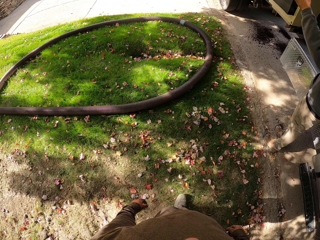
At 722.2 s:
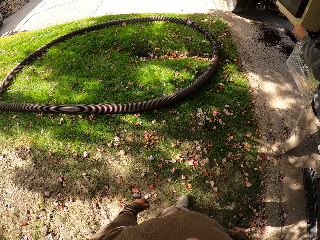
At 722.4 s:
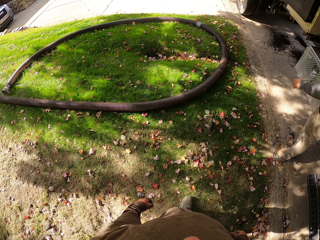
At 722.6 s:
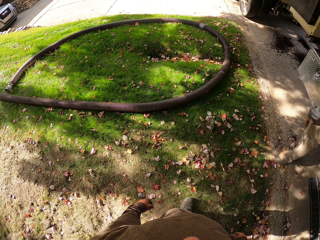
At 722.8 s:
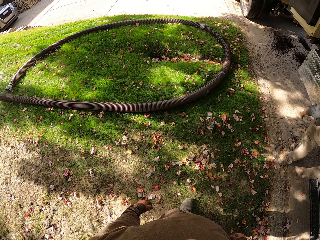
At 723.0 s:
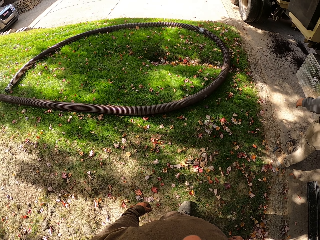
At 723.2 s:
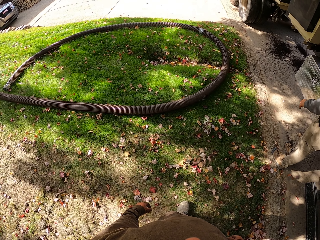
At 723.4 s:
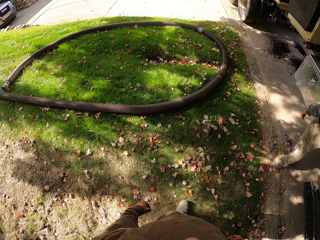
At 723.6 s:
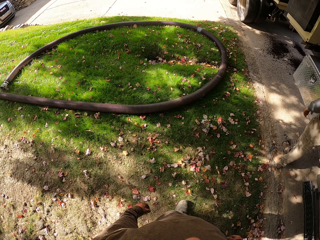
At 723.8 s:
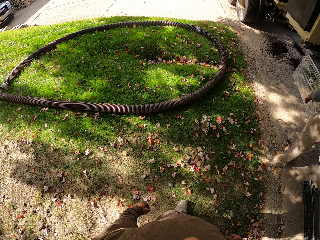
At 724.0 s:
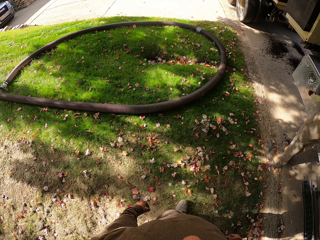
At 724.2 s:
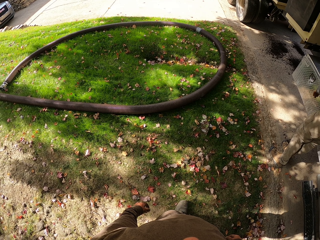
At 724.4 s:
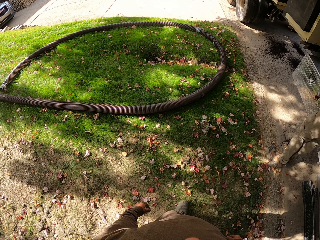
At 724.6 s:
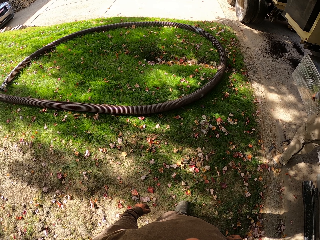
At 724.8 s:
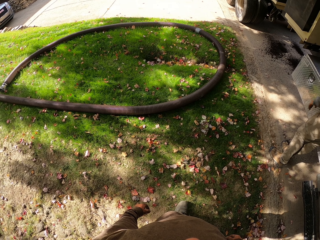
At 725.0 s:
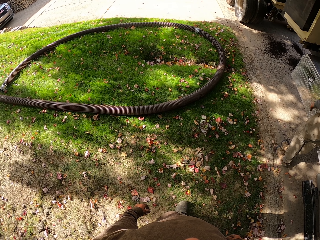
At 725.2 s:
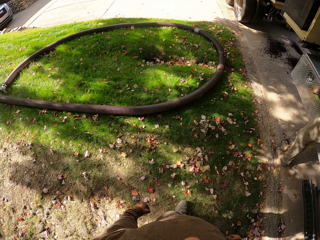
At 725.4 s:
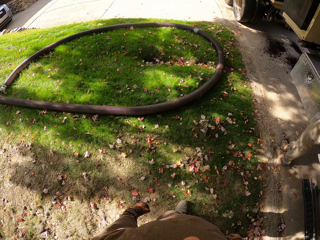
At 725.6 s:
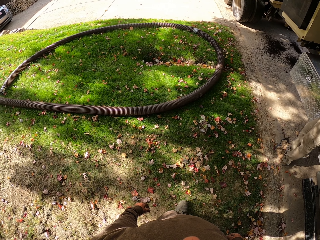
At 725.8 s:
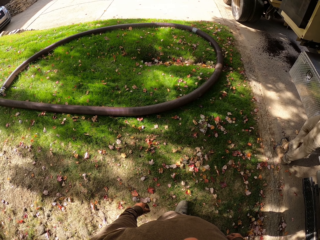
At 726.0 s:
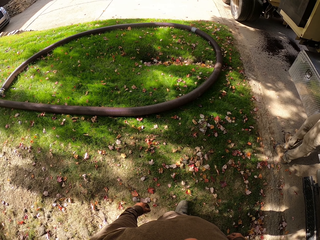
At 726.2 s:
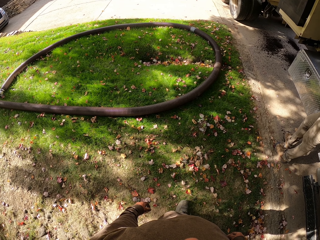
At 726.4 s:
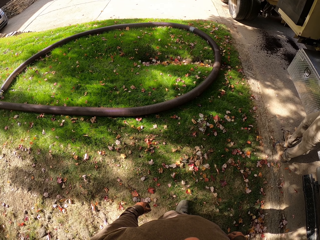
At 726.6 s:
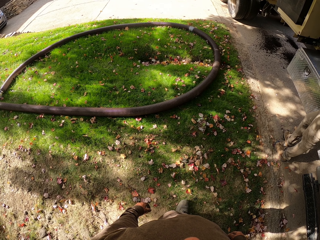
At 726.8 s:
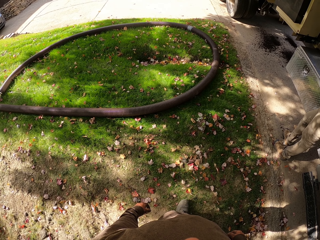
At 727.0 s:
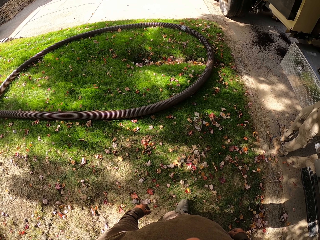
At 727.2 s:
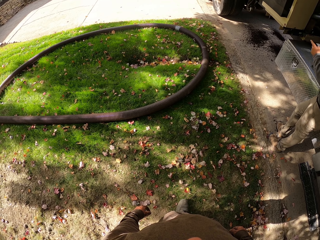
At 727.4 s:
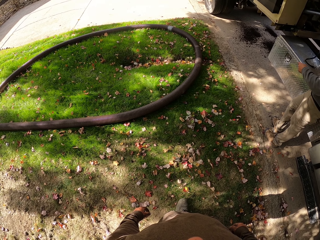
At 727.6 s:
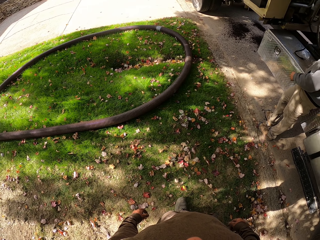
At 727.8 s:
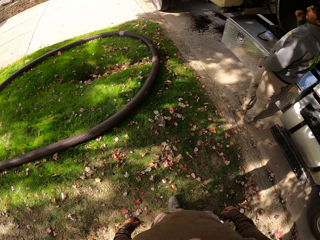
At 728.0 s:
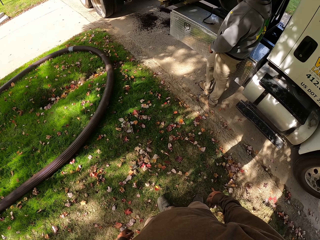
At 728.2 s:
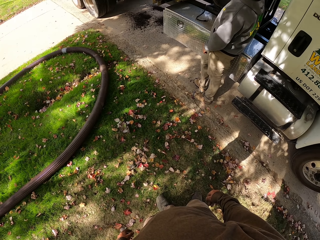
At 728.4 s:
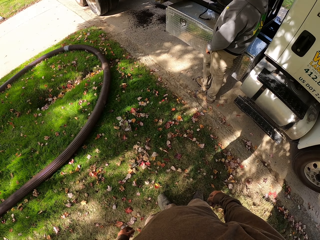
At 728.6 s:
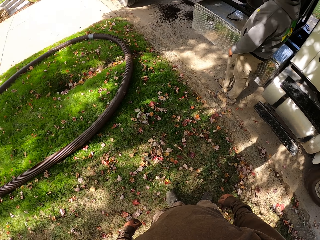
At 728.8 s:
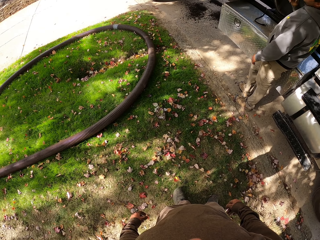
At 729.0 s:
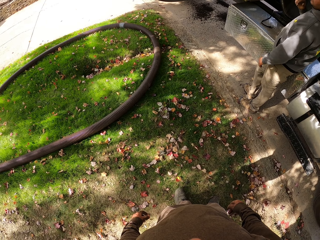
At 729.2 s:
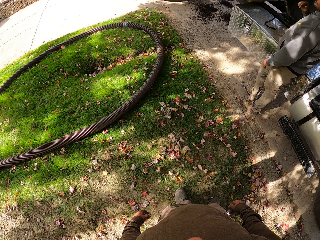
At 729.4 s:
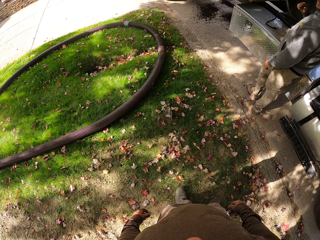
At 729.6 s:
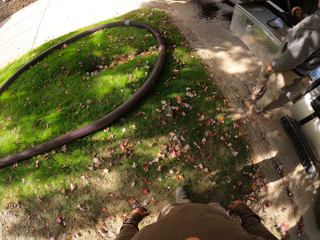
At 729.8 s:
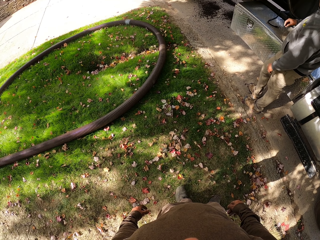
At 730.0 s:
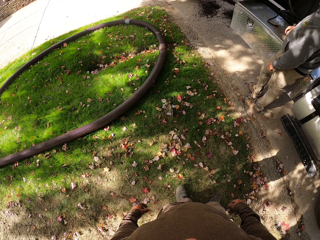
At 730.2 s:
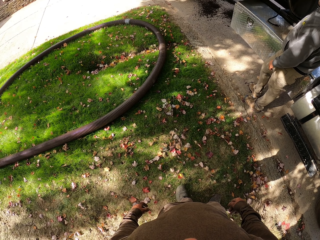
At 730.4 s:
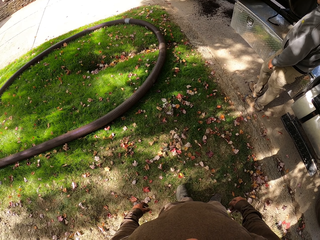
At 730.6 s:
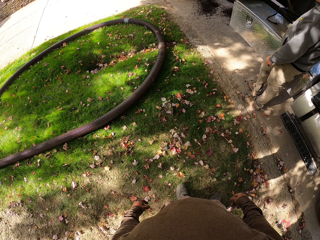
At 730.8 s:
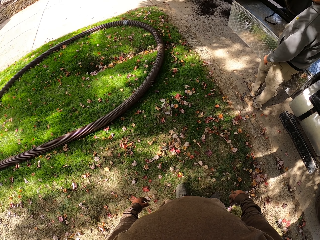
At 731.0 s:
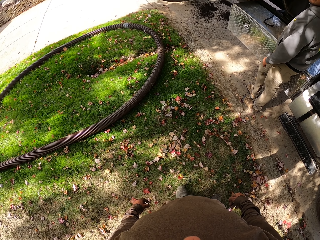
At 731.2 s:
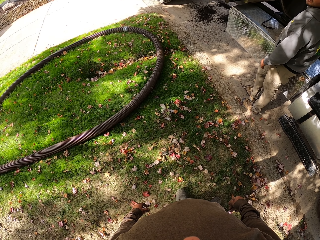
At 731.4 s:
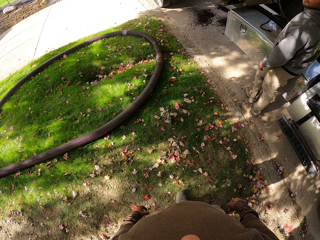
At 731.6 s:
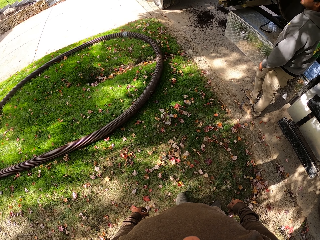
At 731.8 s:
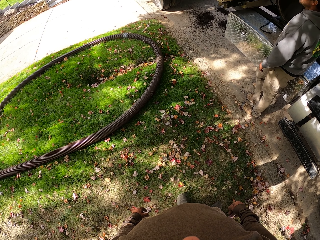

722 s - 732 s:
A man moves his hand. The camera wearer turns around.

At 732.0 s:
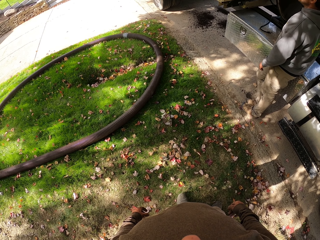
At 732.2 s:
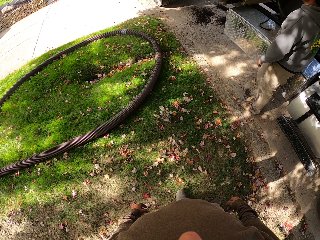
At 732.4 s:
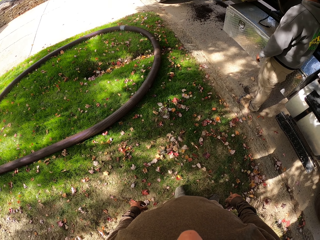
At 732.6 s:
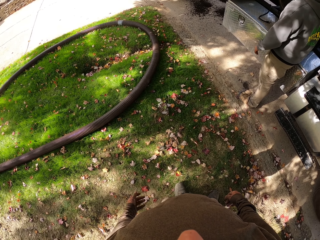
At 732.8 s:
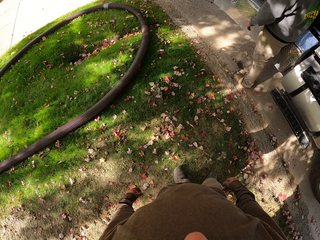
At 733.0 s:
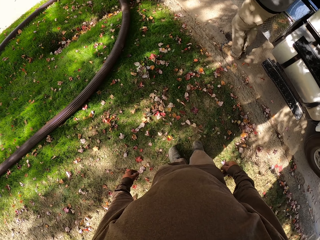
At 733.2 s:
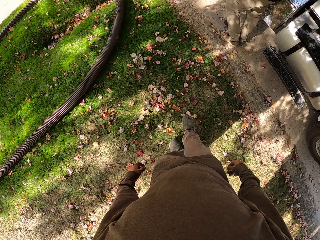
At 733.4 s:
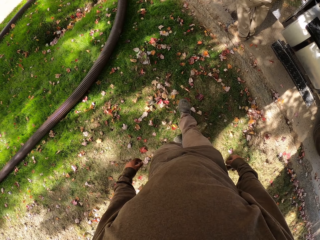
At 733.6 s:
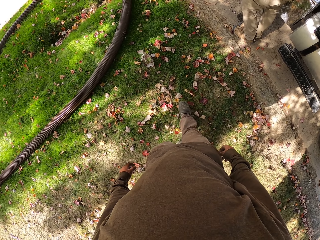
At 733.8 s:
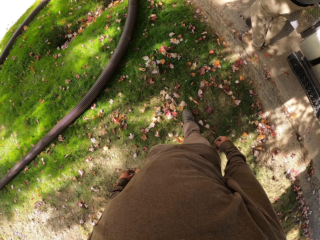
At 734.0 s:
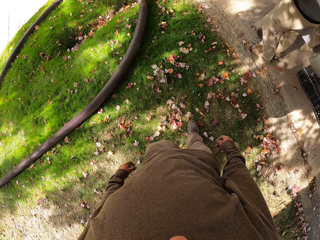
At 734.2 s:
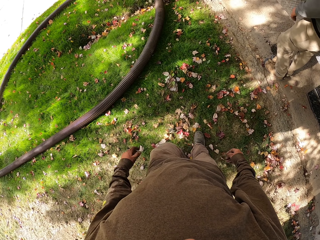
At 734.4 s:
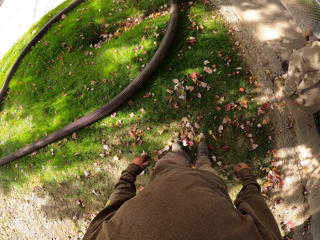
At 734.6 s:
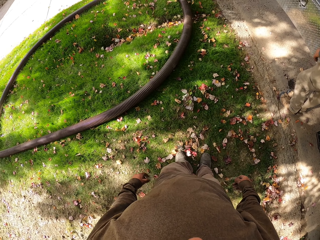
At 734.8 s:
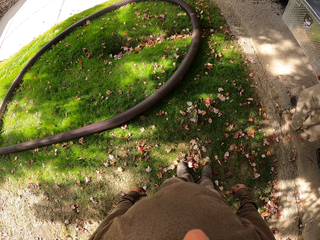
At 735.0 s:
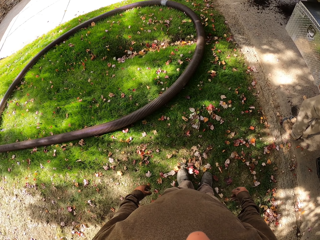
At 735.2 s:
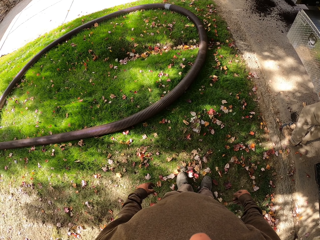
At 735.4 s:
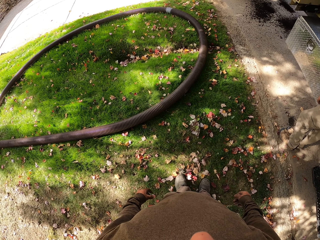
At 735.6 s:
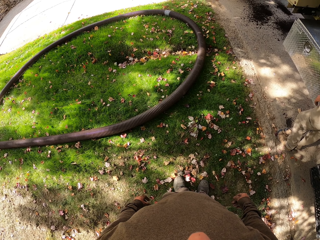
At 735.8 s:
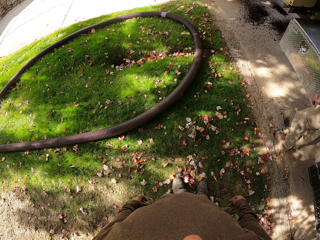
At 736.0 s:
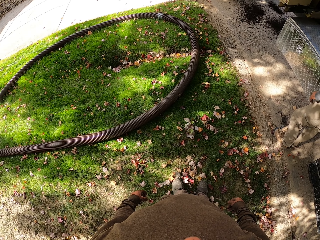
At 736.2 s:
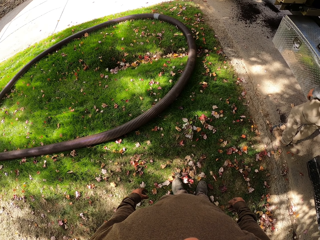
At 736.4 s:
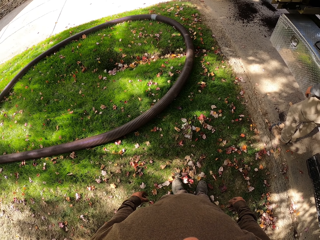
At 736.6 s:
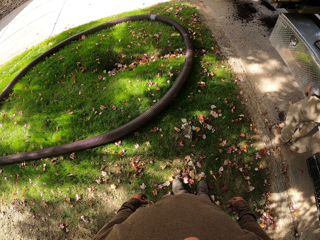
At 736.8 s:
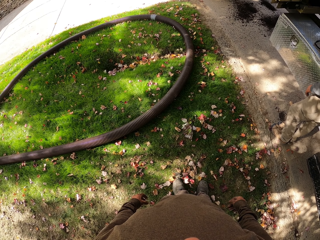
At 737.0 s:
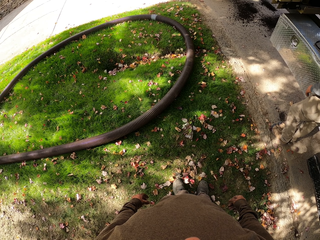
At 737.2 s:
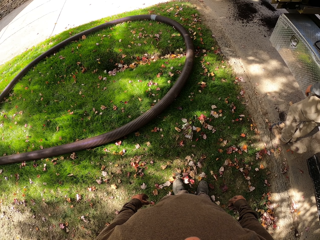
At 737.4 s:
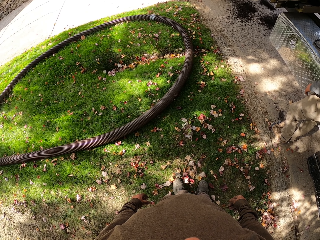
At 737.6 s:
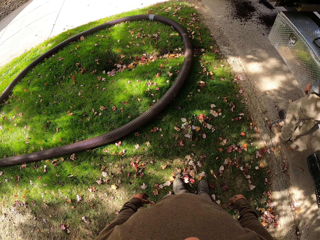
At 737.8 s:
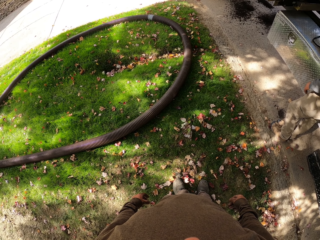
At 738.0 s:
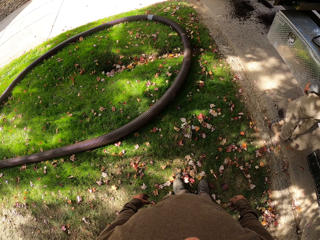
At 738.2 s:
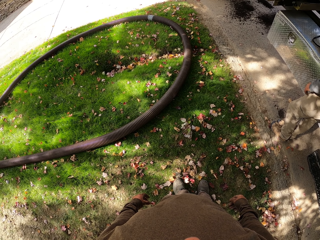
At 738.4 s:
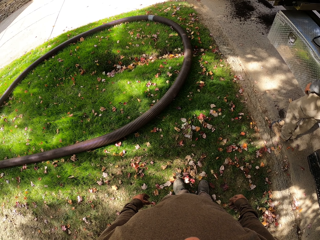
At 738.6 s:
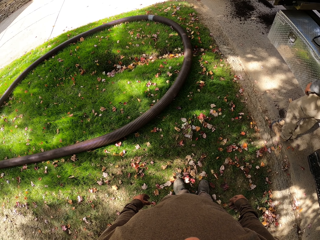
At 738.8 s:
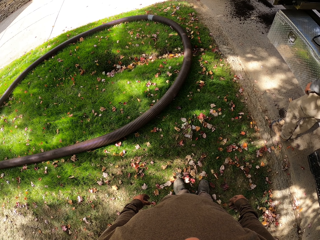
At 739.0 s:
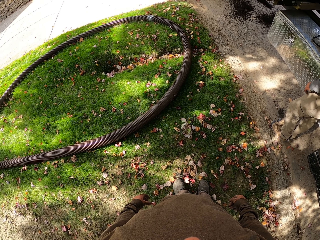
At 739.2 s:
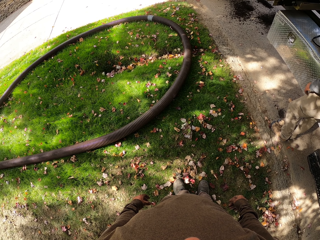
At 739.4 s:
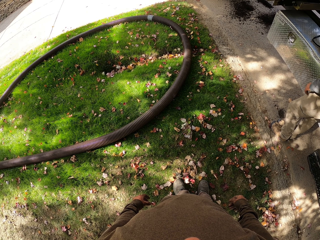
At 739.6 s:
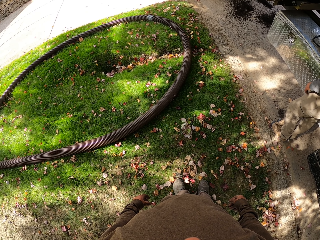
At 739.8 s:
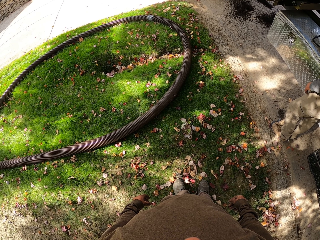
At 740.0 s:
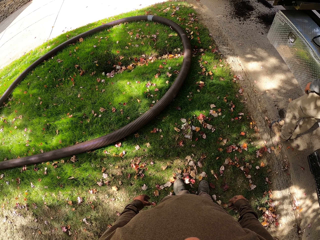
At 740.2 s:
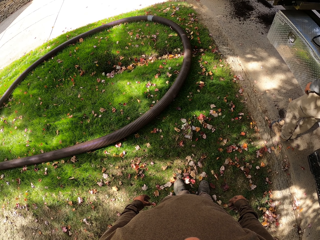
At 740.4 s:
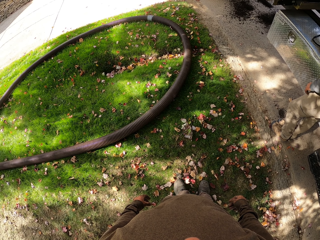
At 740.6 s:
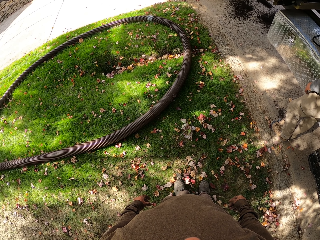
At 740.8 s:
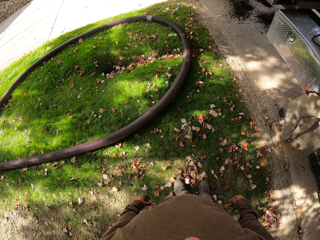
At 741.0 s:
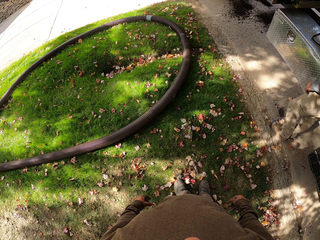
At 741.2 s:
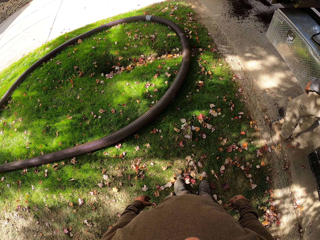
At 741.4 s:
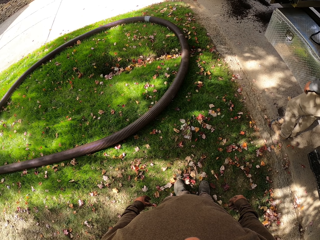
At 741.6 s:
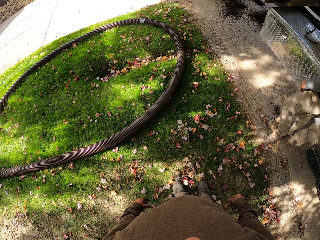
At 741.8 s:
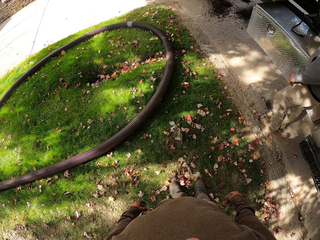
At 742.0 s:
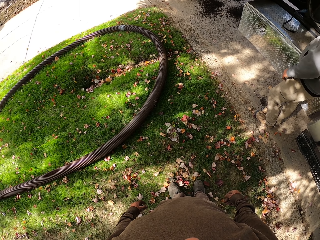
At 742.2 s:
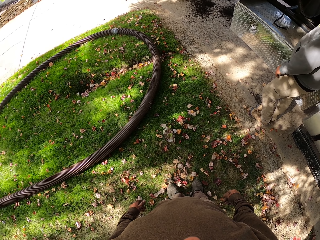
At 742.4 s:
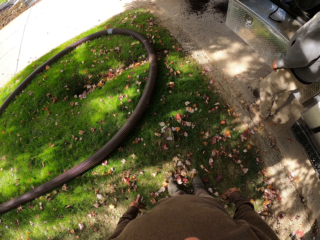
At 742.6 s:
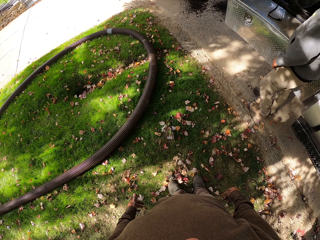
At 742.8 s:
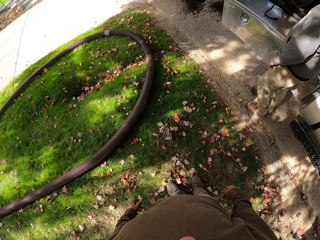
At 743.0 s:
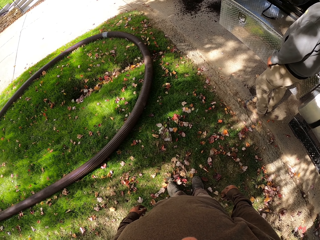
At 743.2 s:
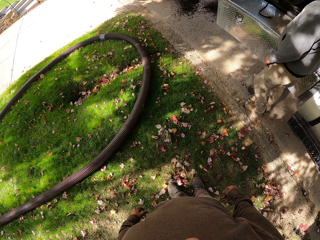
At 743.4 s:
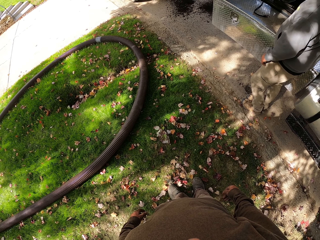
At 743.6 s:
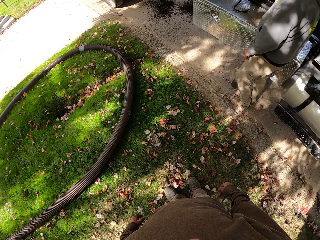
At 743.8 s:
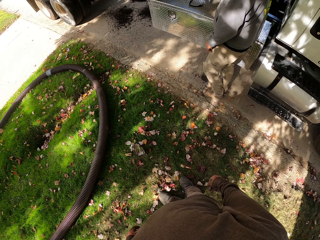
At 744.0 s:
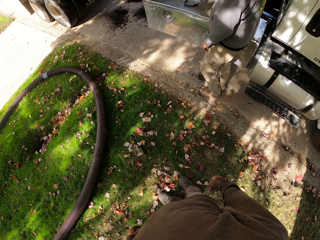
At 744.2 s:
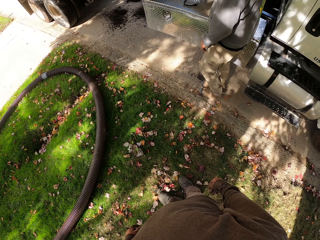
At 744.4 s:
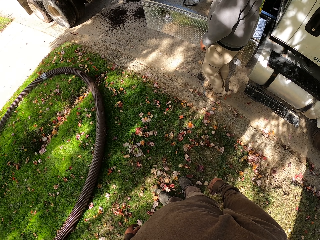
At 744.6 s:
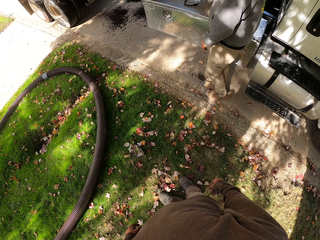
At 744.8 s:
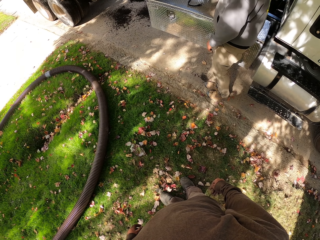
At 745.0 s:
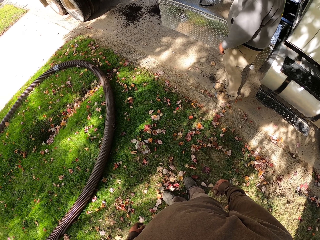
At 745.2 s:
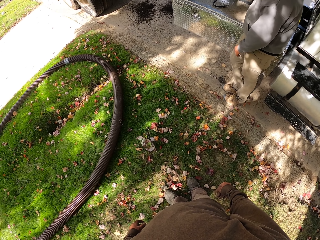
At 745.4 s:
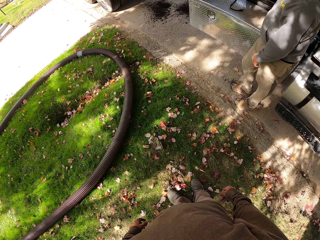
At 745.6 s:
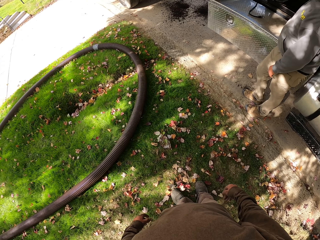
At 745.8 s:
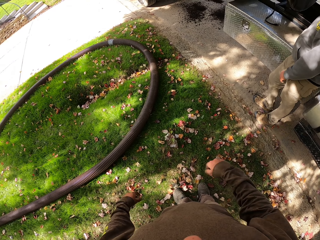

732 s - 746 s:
The camera wearer walks around the compound. They stop. They stare at something. They talk to a person. They turn around.
